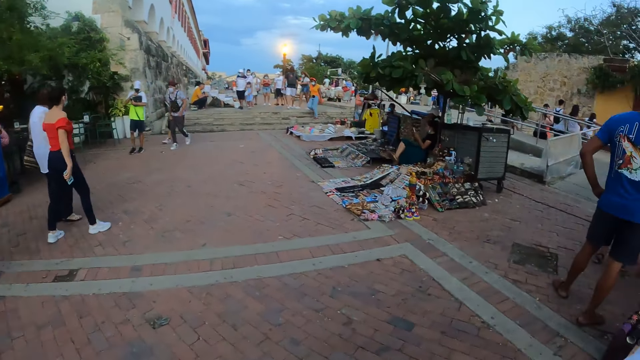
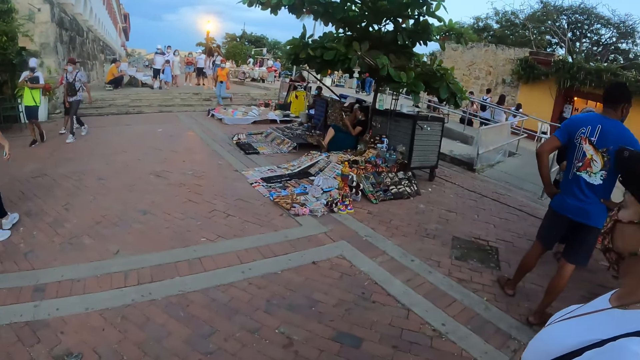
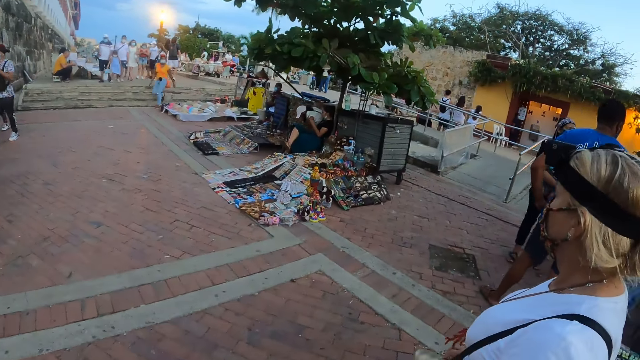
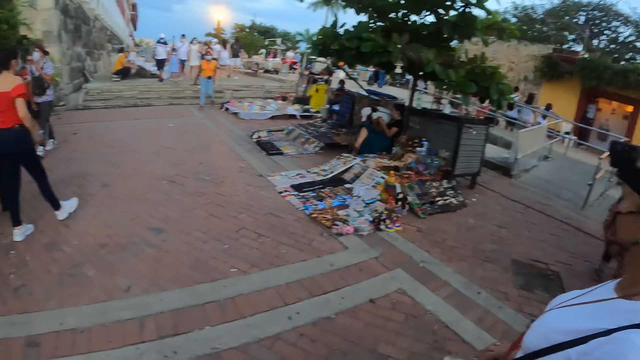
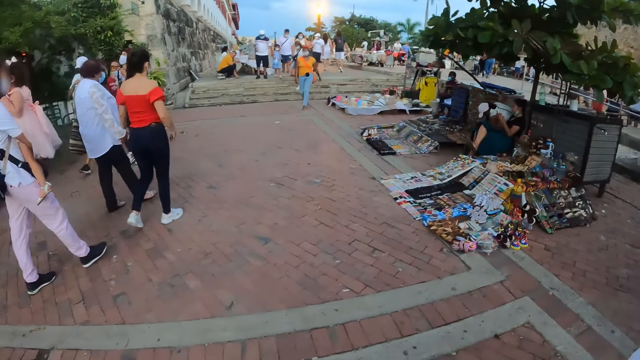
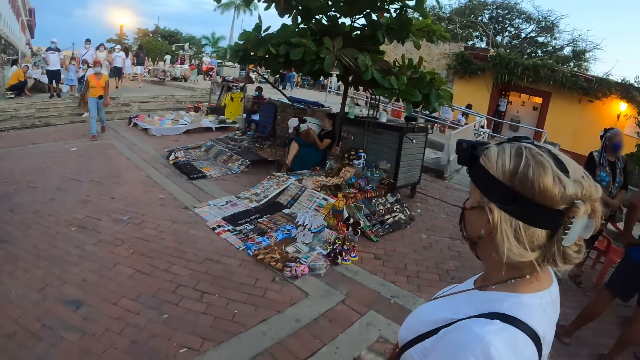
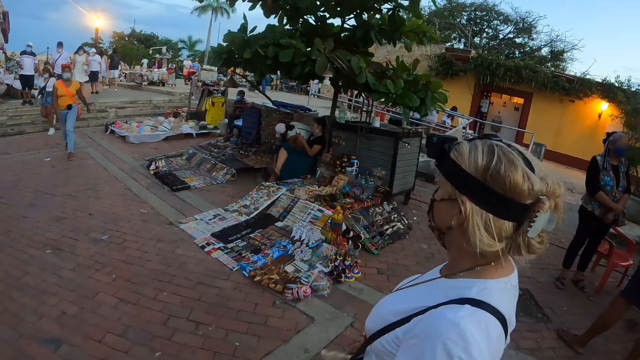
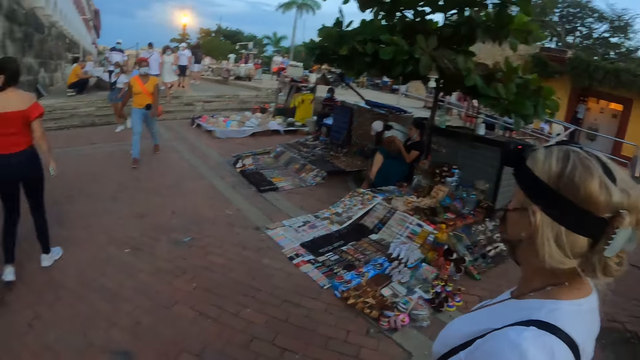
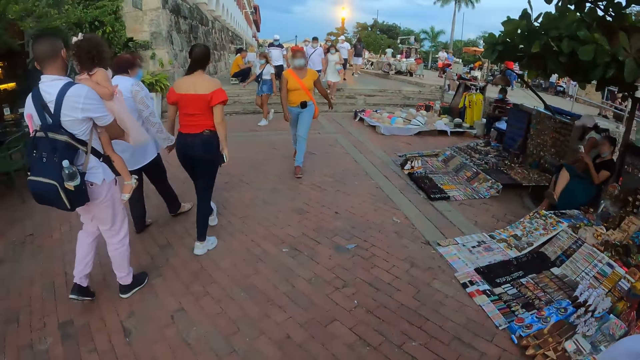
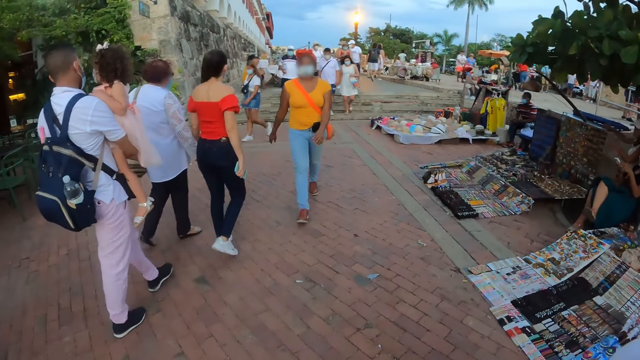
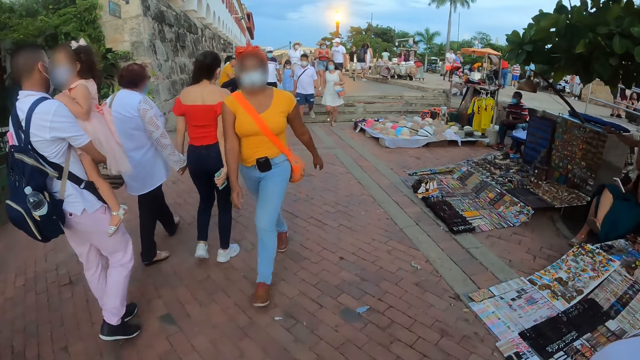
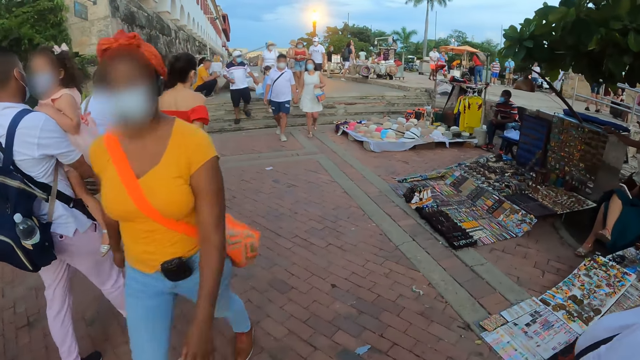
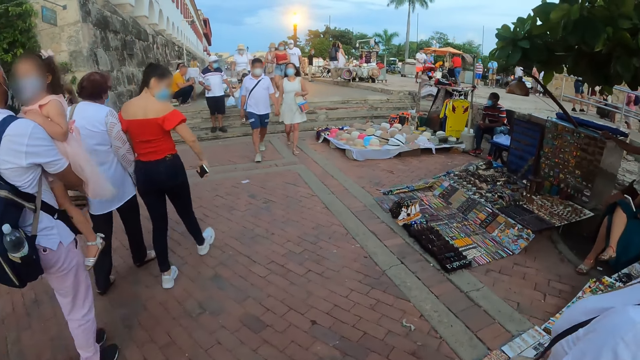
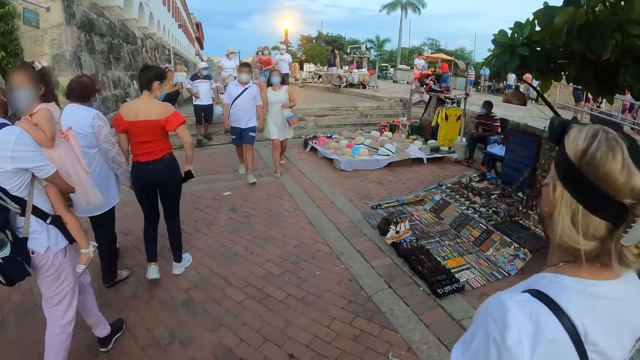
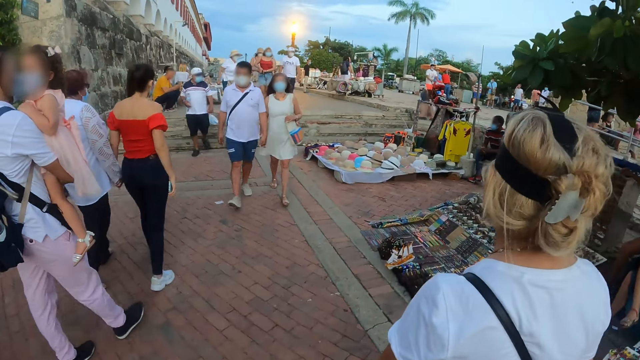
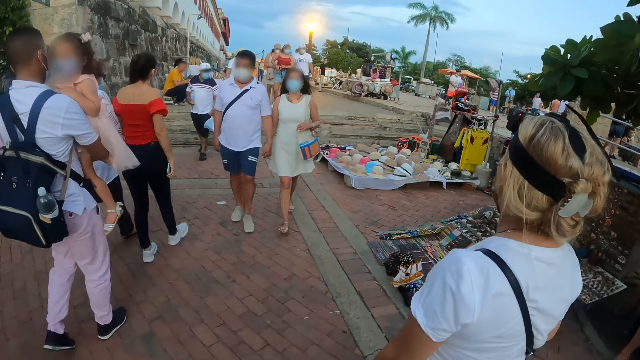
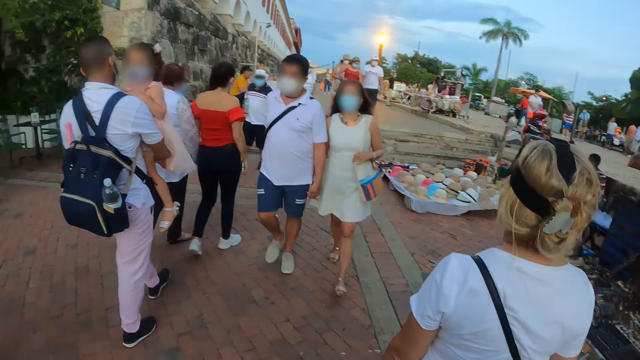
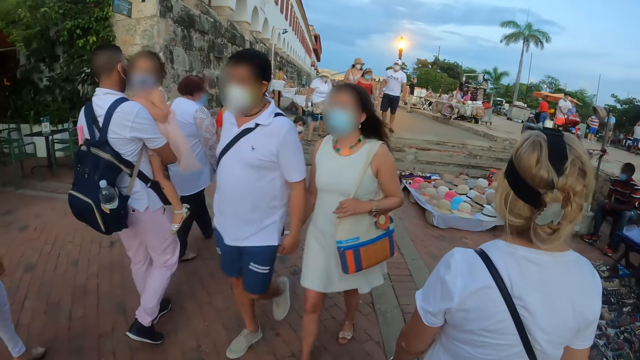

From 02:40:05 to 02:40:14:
A woman walks around the park. The camera wearer walks around the park.

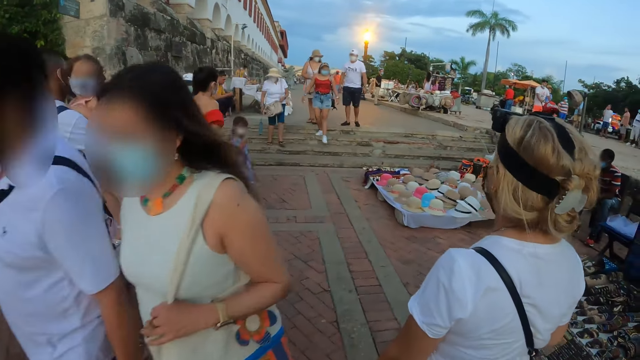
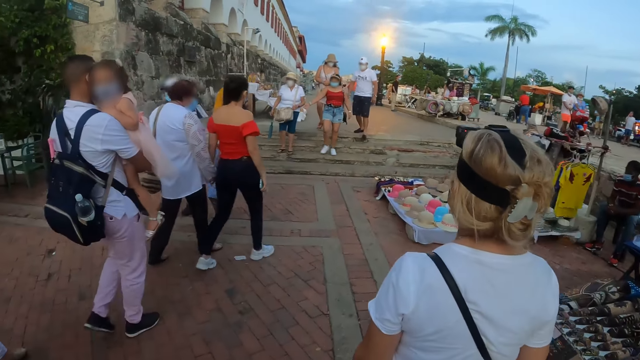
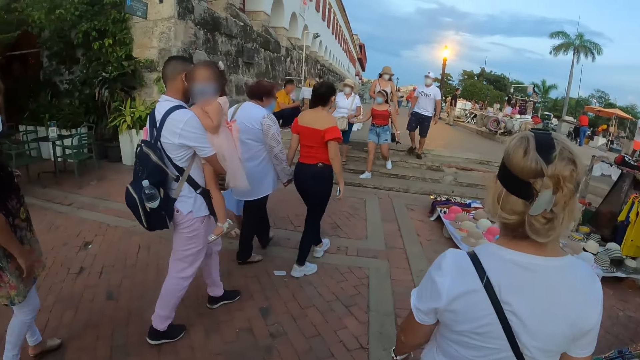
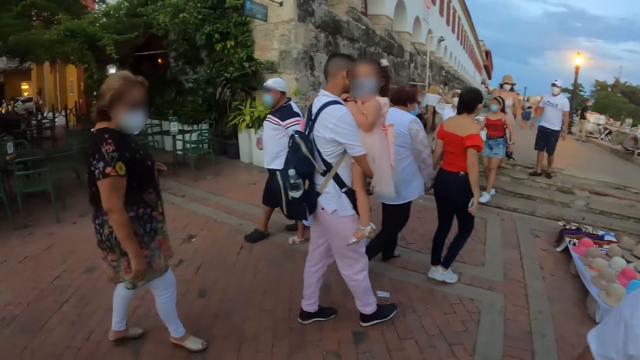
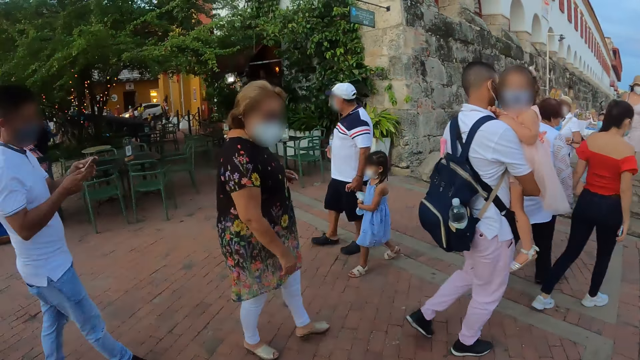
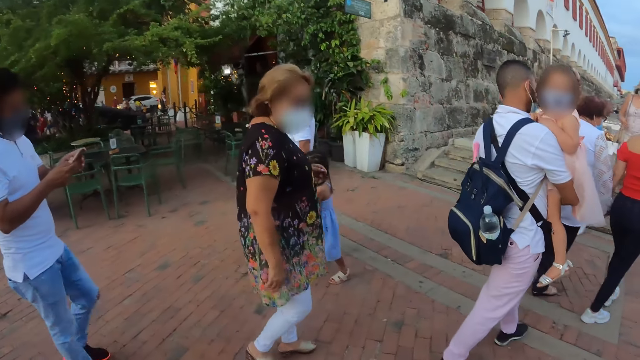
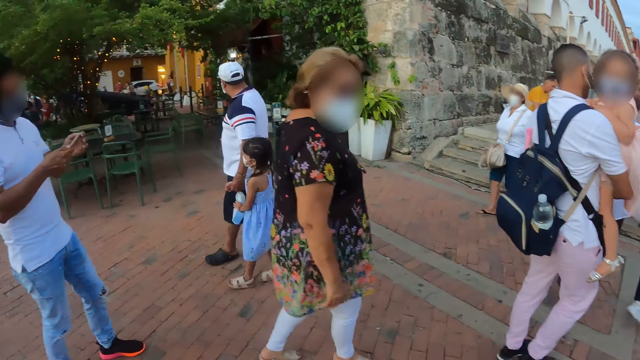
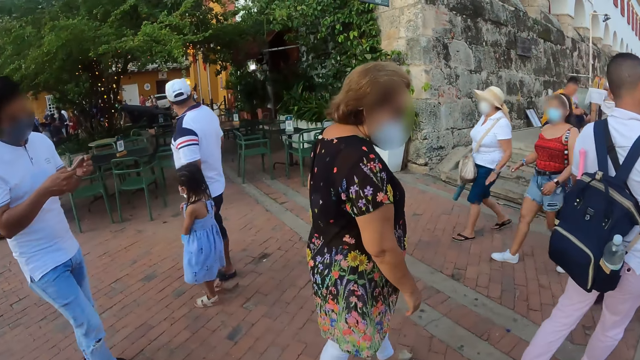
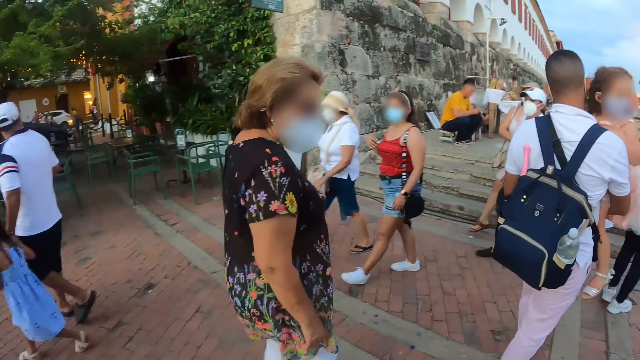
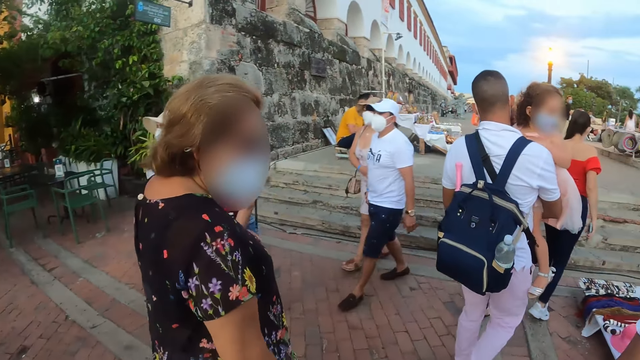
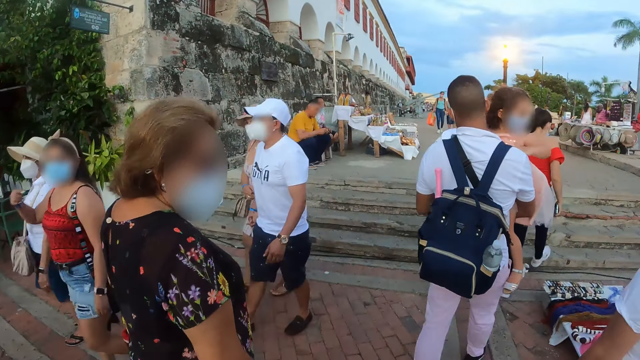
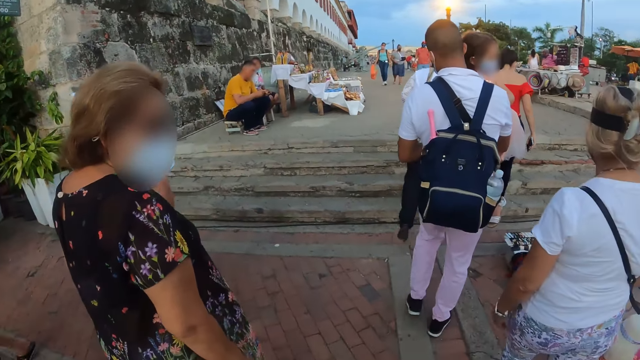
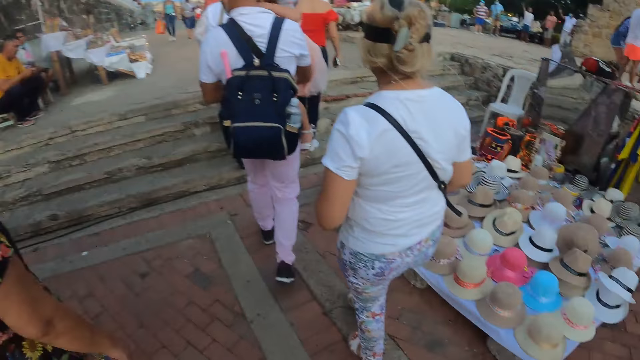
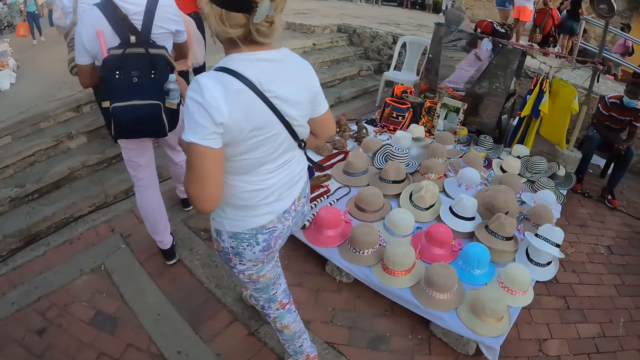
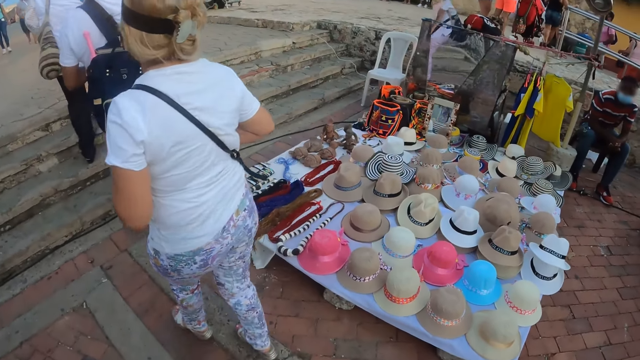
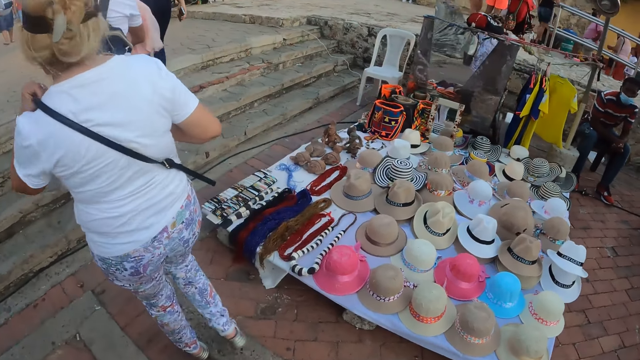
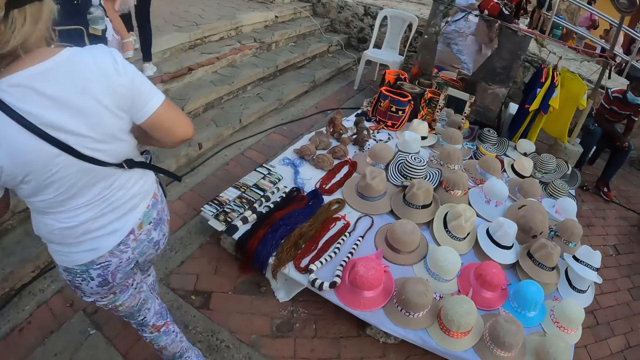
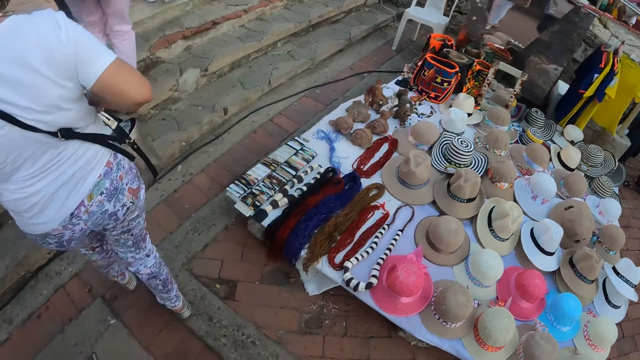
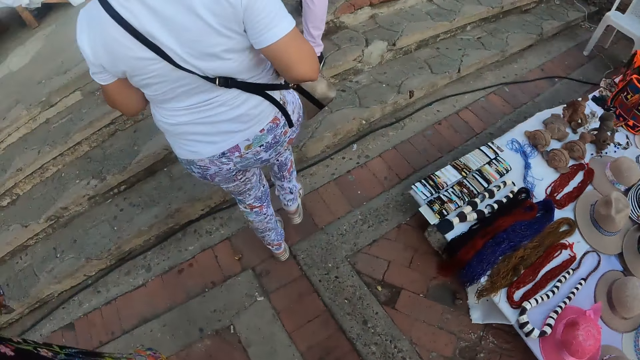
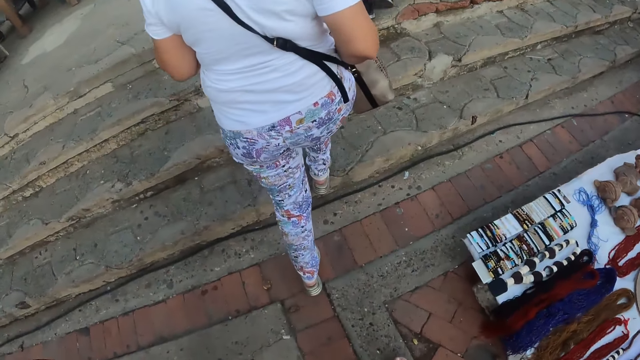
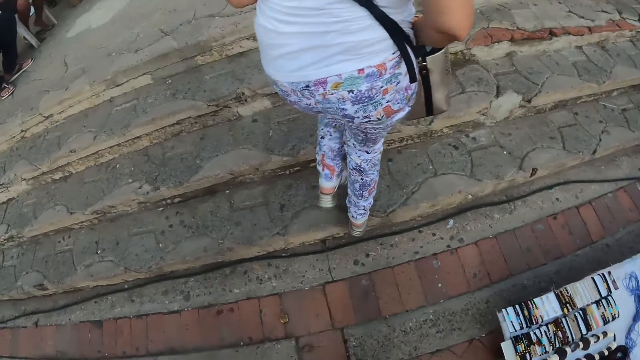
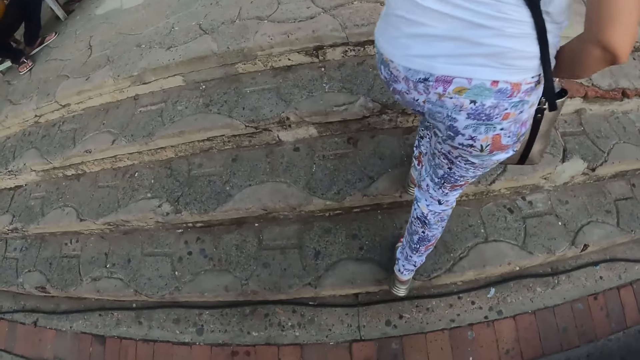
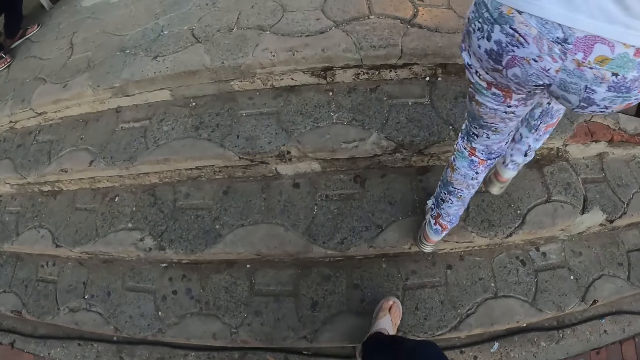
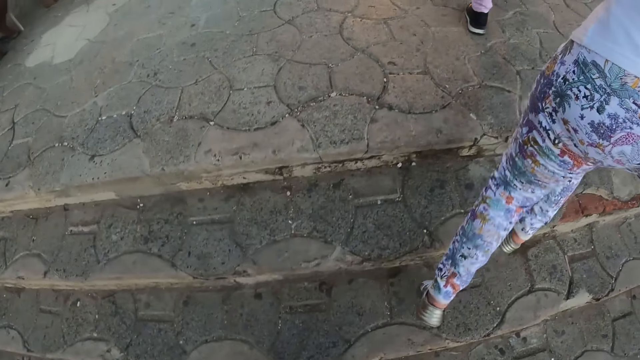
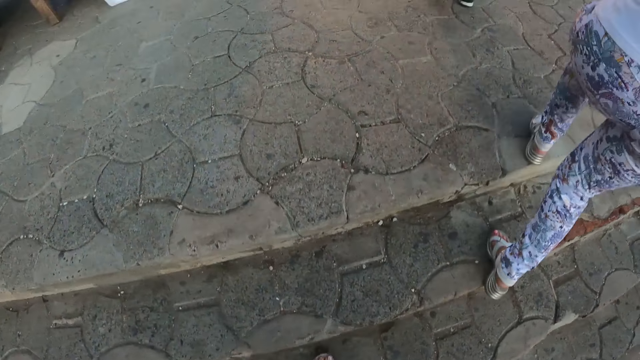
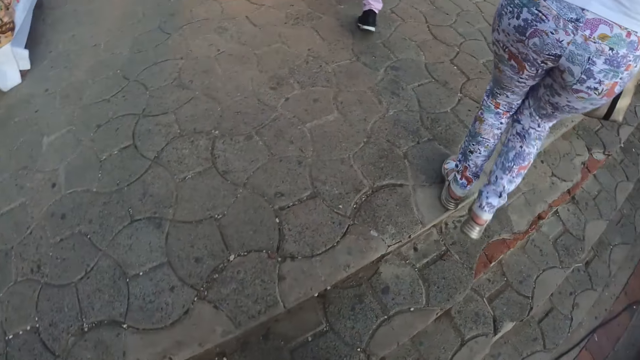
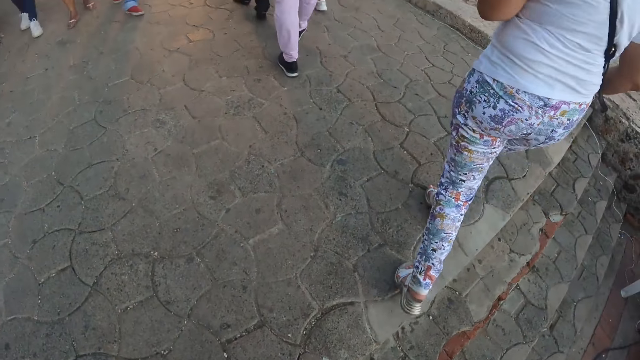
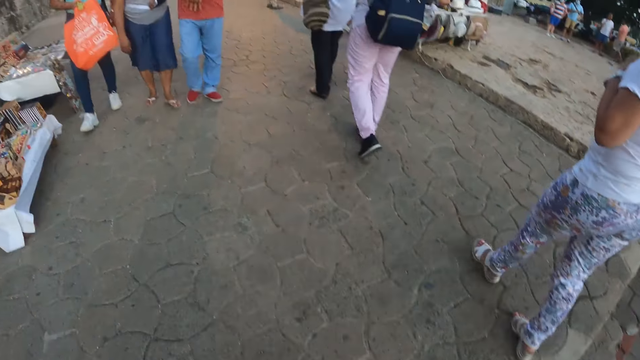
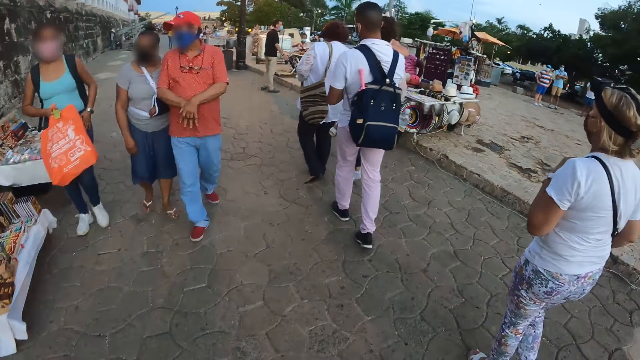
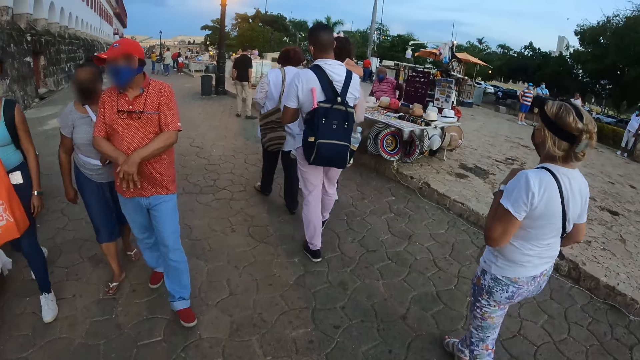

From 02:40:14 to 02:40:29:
The camera wearer looks around the park. They walk around the park. A woman climbs the stairs. The camera wearer climbs the stairs.
